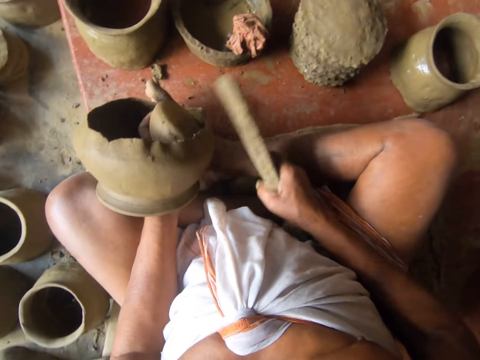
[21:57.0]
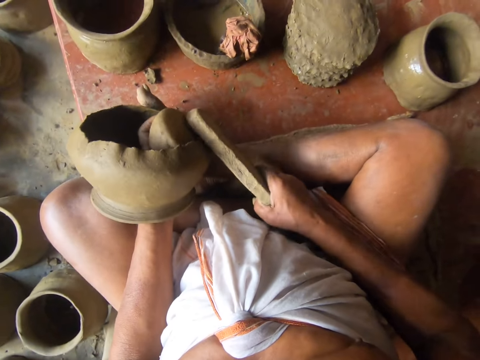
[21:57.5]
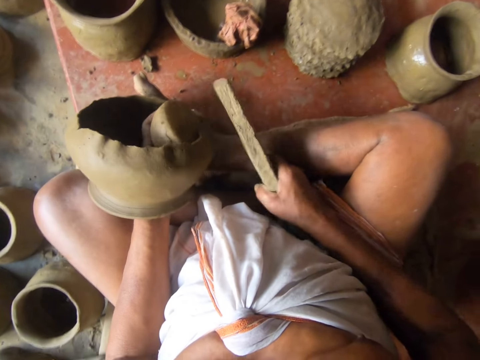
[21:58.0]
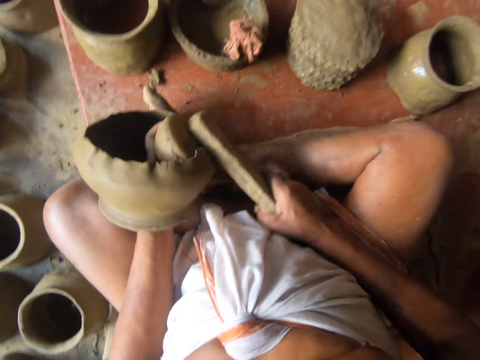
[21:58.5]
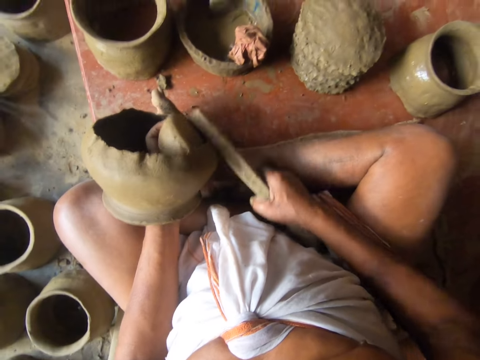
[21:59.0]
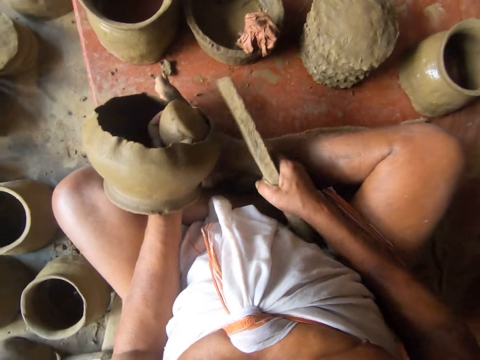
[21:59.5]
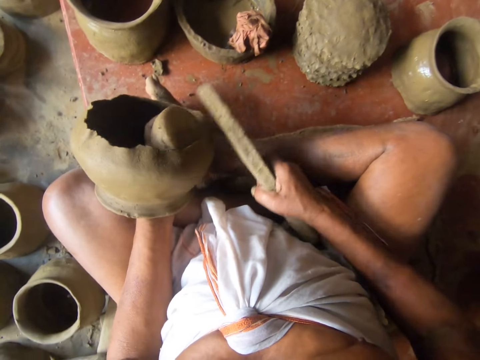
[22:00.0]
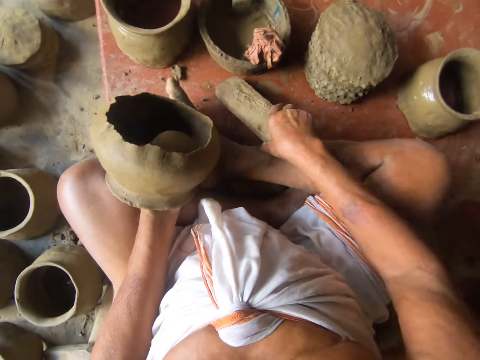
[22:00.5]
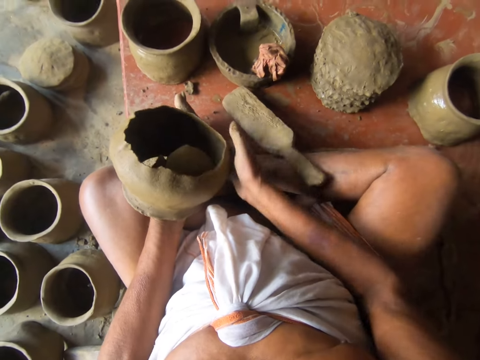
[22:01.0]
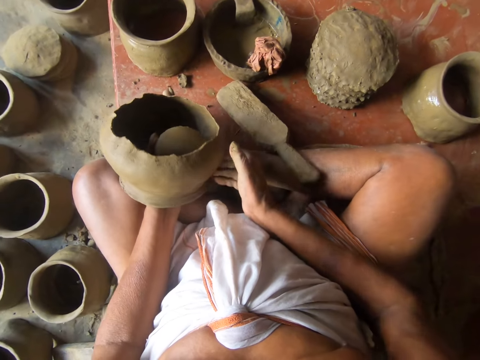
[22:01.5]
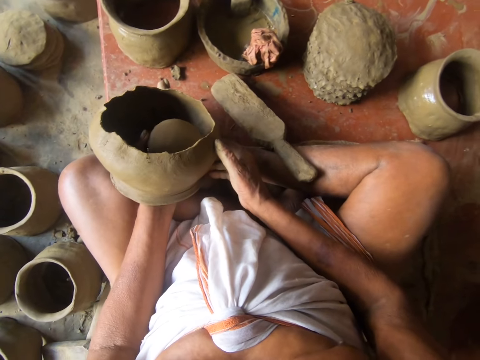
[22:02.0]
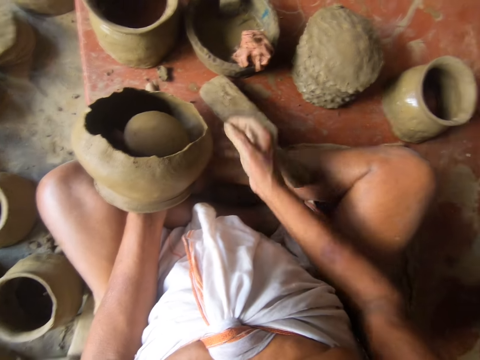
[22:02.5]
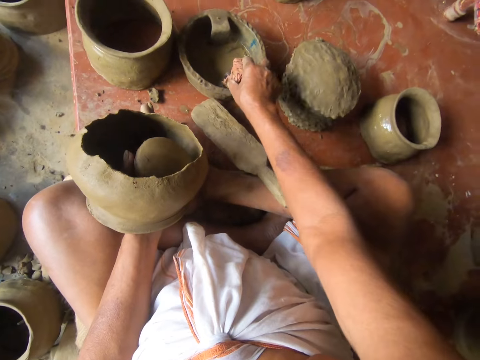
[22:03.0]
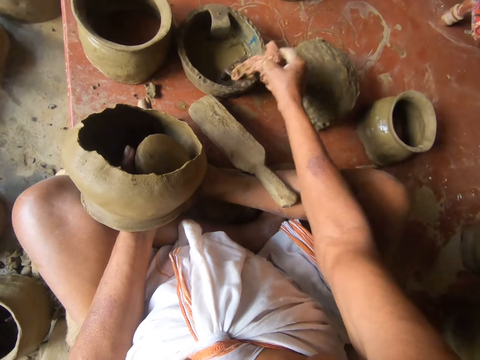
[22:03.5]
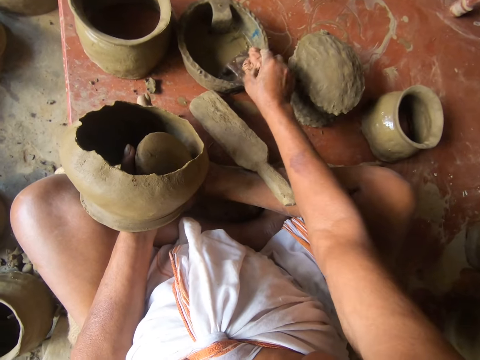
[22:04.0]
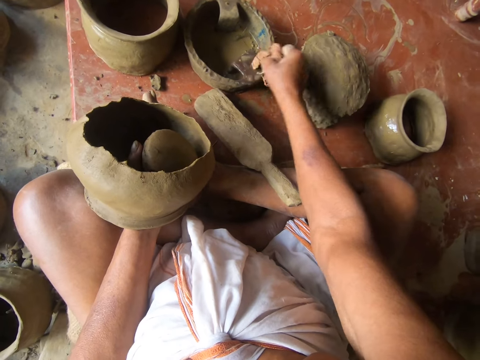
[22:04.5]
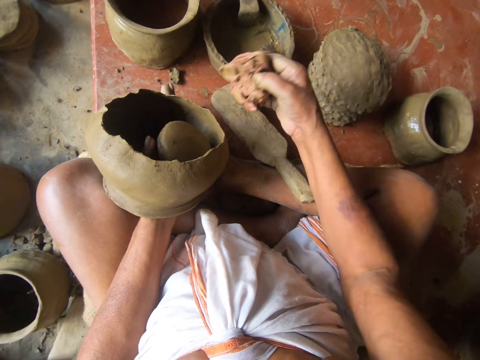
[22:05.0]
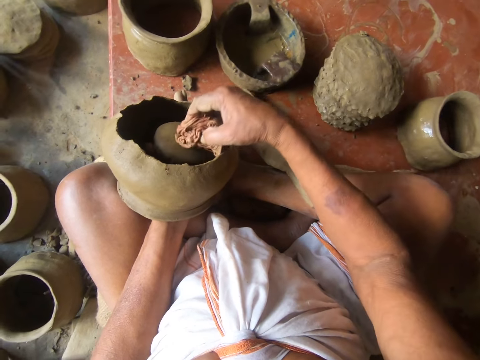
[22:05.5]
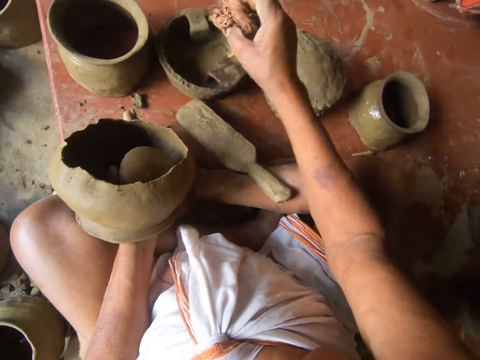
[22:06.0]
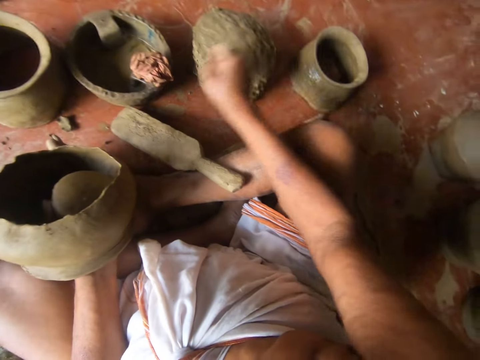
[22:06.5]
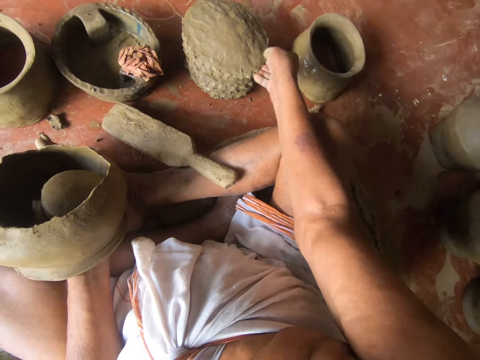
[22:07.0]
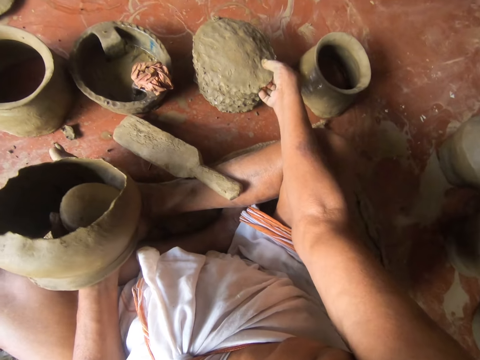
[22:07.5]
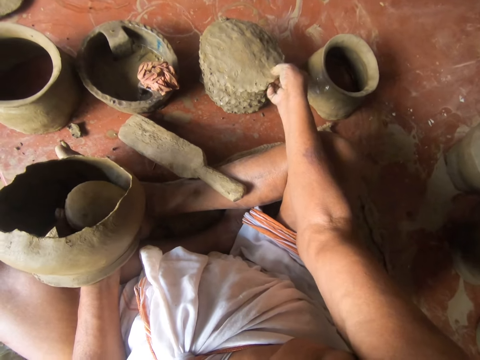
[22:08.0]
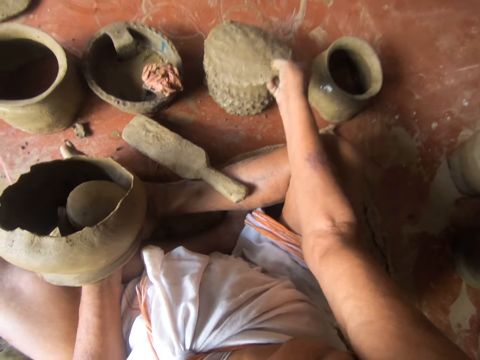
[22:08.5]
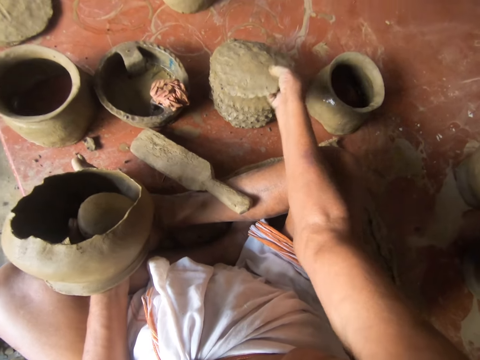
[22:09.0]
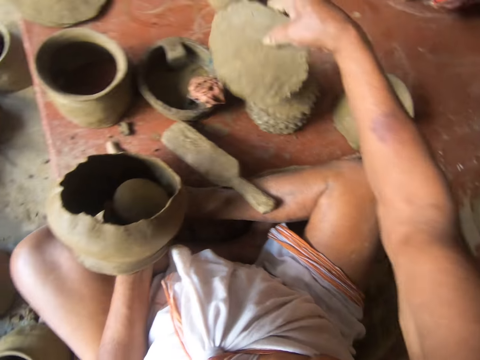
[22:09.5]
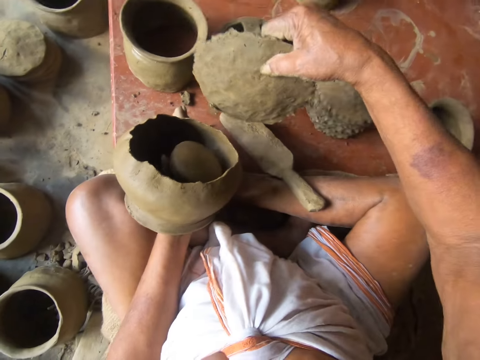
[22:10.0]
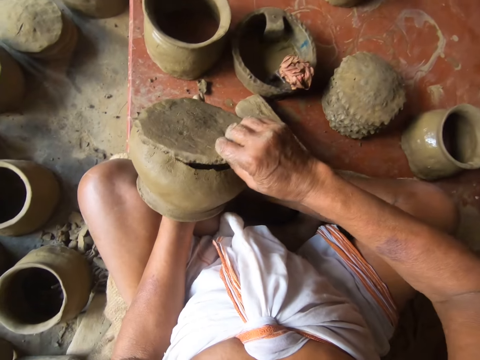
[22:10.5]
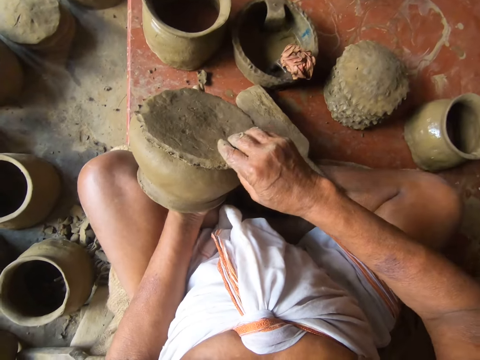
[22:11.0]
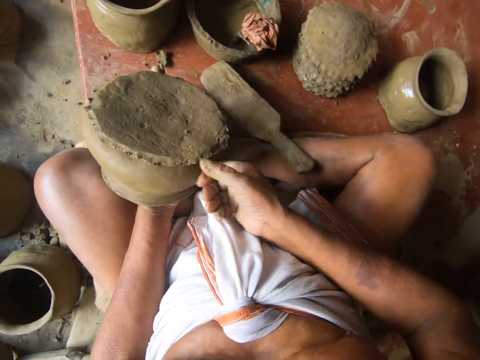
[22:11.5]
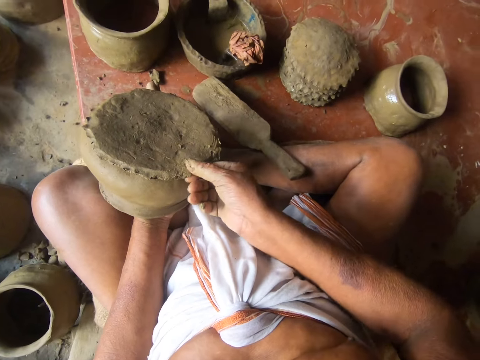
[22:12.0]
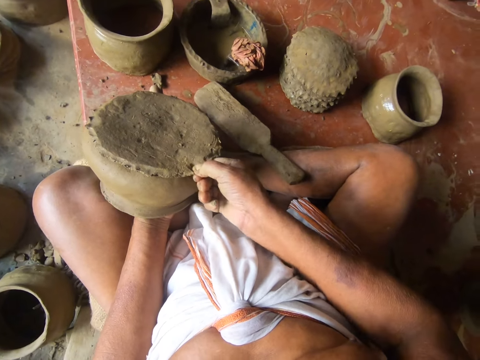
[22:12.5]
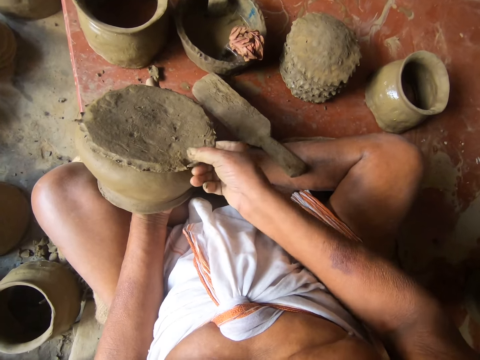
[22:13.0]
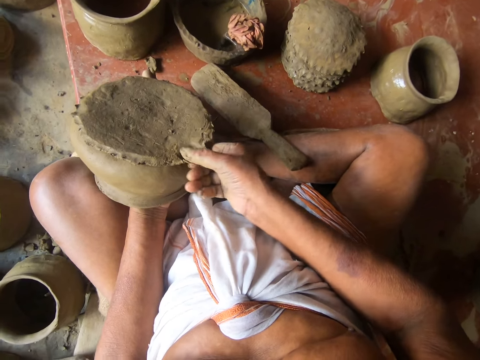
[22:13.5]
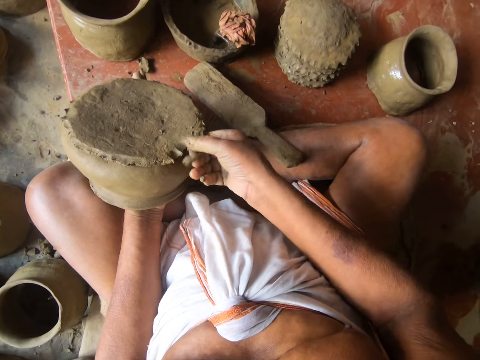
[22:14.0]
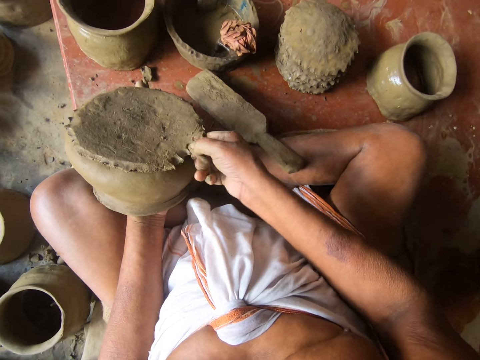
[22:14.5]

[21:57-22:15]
The camera wearer puts the spanking paddle or wood on the floor with the right hand. They rotate the pot with both hands. They adjust the clay. They pick the cloth with the right hand. They wipe the wood with the cloth. They wipe the clay mold with the cloth. They put the cloth on the container with the right hand. They pick a clay mold from a pile with the right hand. They fix the bottom part of the pot. They cover the bottom of the pot with the clay mold. They cut the excess clay with the hand. They remove a portion of the clay mold with the right hand.

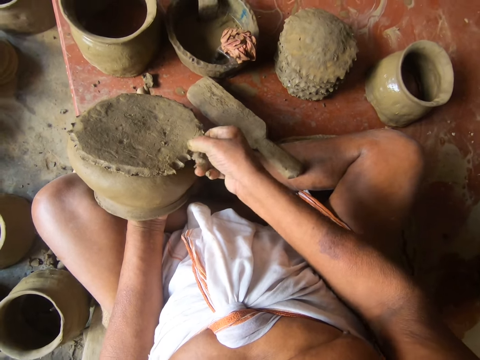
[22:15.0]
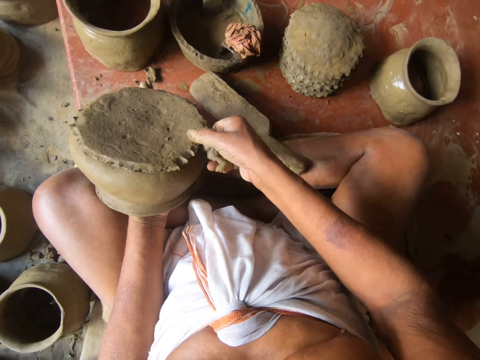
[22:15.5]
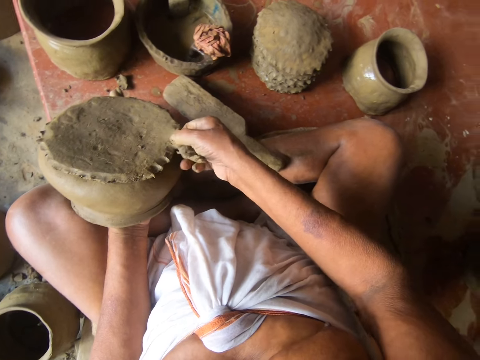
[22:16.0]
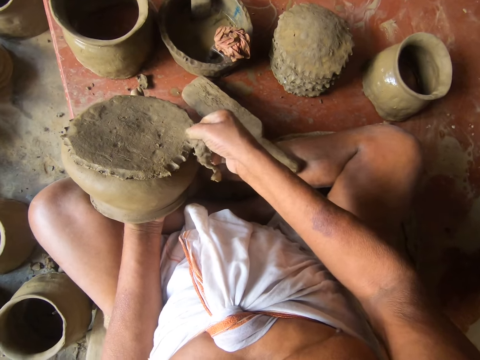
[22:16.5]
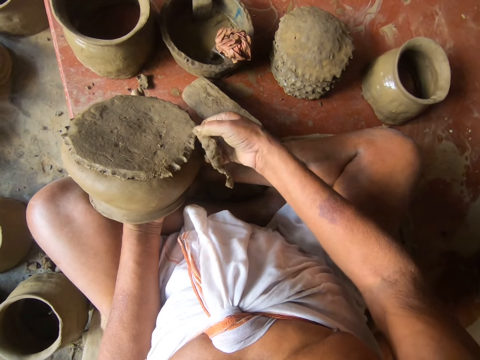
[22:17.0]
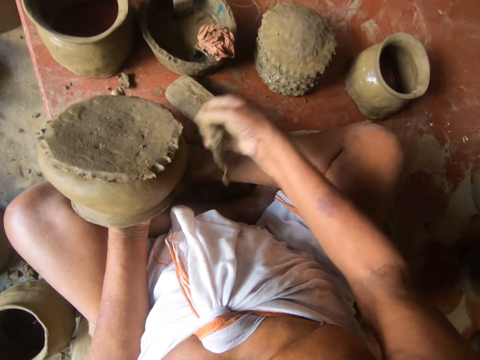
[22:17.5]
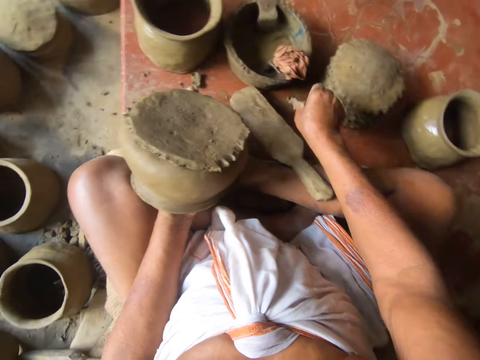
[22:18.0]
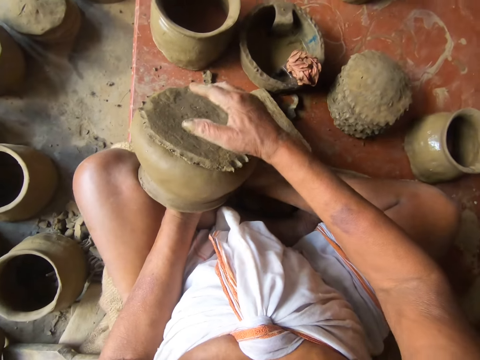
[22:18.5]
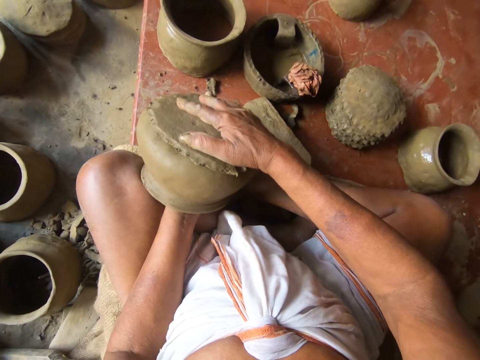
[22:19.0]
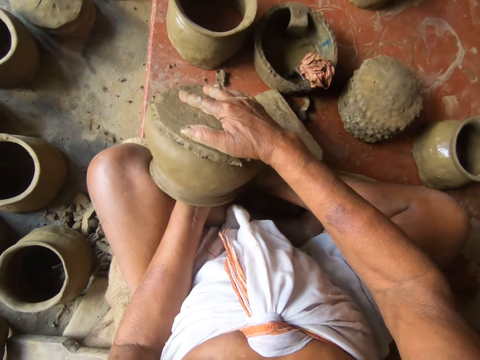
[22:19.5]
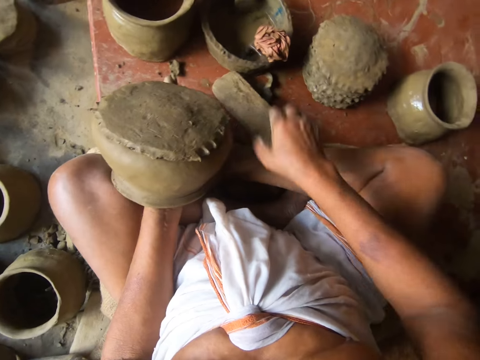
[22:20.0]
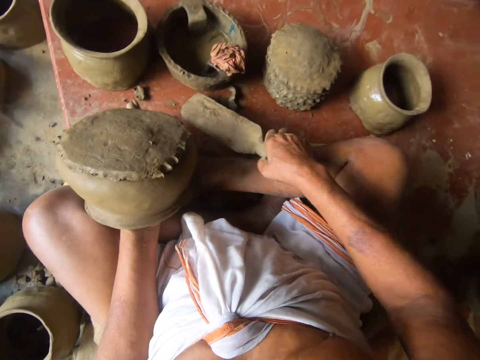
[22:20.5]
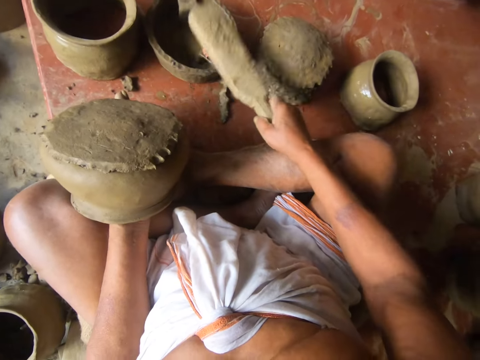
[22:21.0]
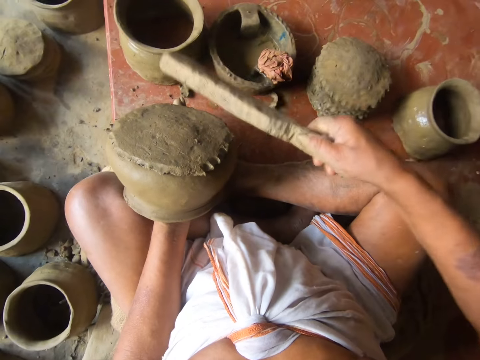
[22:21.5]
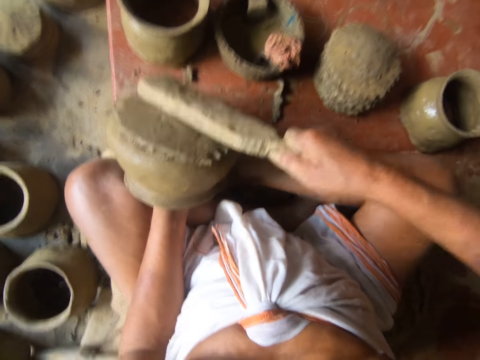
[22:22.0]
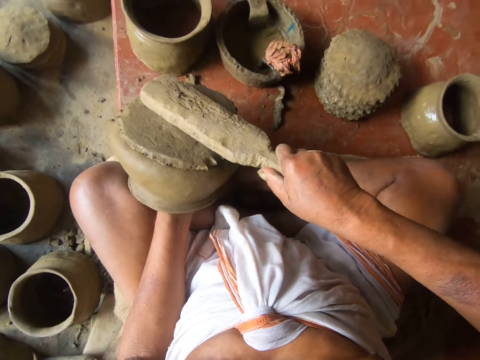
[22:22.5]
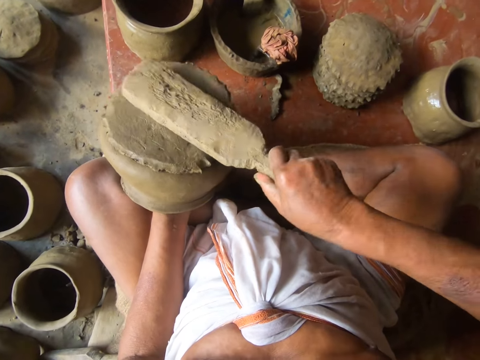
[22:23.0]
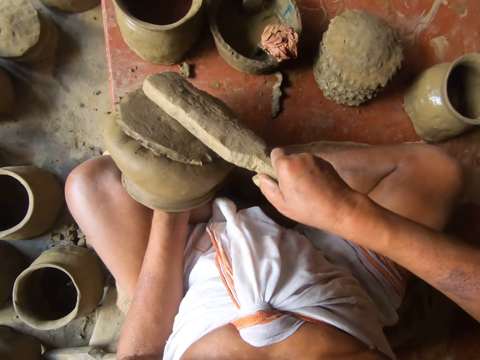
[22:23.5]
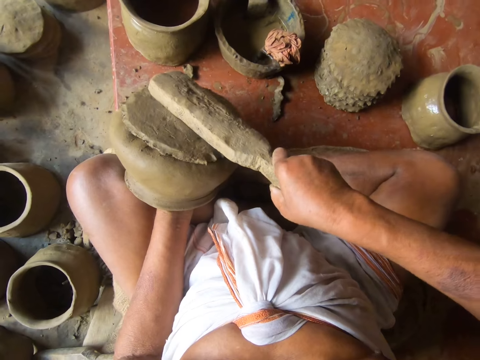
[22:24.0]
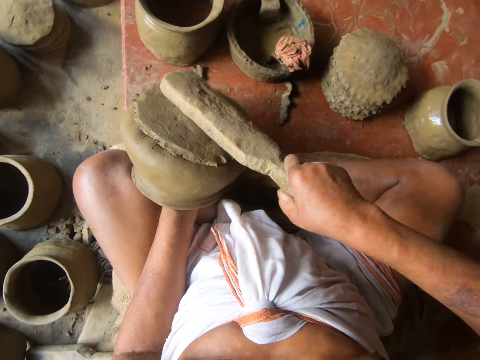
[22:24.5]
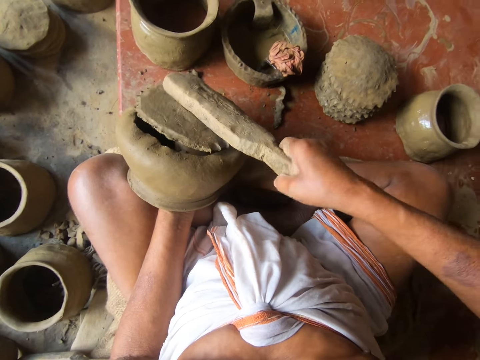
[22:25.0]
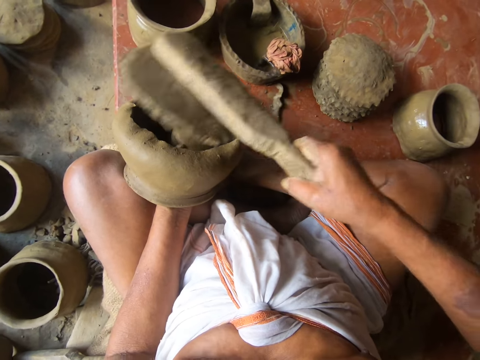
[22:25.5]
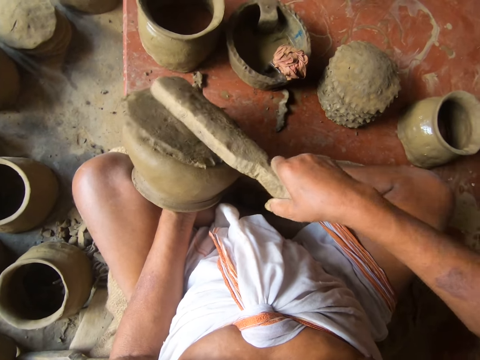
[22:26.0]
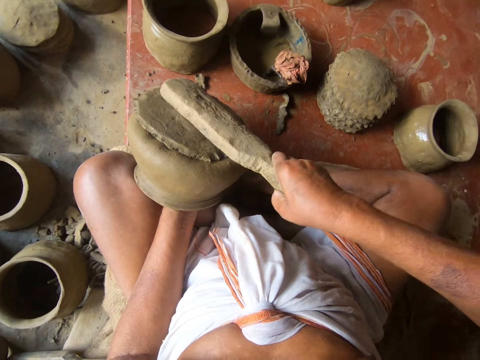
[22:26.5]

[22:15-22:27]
The camera wearer puts a portion of the clay mold on the floor with the right hand. They fix the clay mold on the bottom of the pot. They pick up the spanking paddle or piece of wood with the right hand. They tap the wood on the cloth. They put the spanking paddle on the cloth. They beat the clay mold on the pot with the spanking paddle. They separate the spanking paddle and the clay mold. They remove the clay mold from the pot with the spanking paddle.
